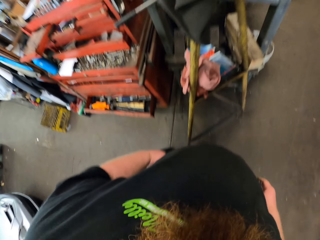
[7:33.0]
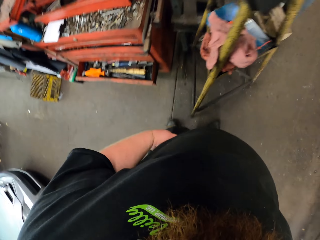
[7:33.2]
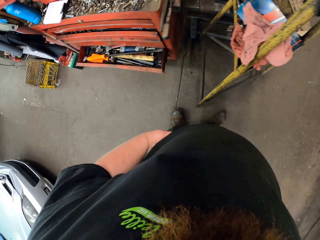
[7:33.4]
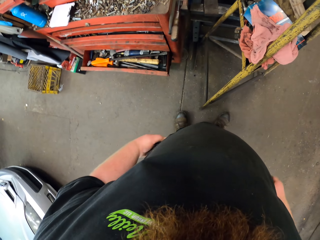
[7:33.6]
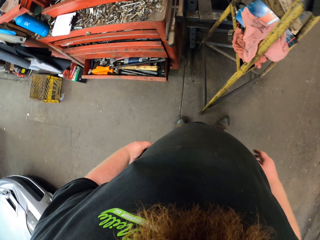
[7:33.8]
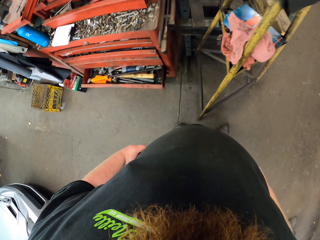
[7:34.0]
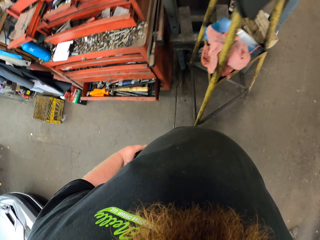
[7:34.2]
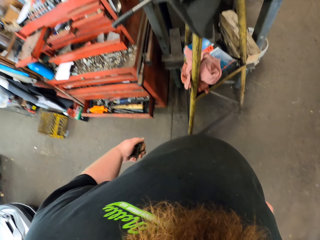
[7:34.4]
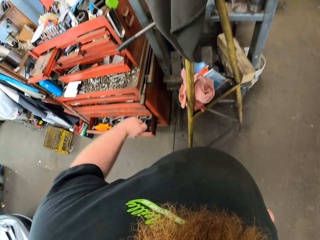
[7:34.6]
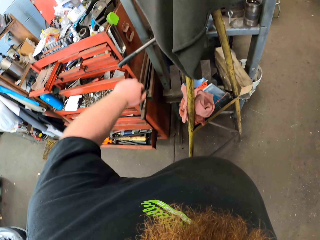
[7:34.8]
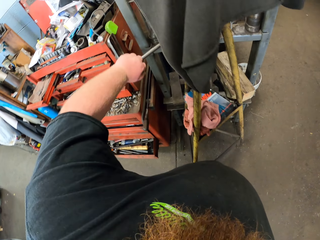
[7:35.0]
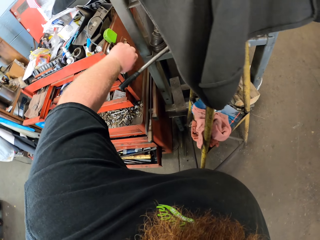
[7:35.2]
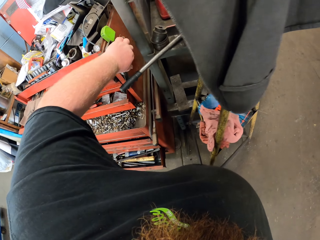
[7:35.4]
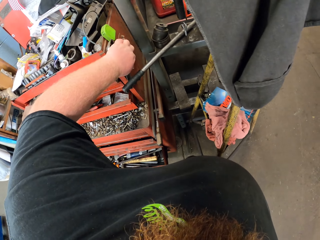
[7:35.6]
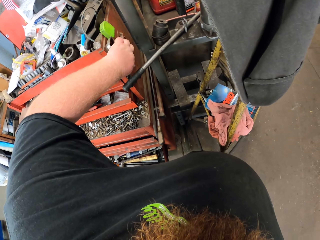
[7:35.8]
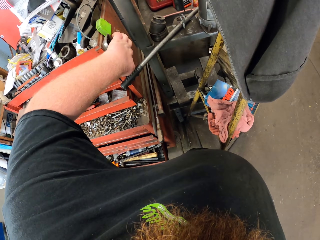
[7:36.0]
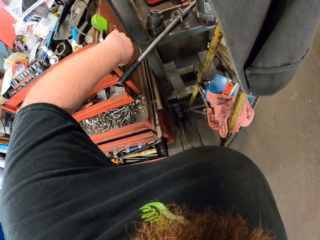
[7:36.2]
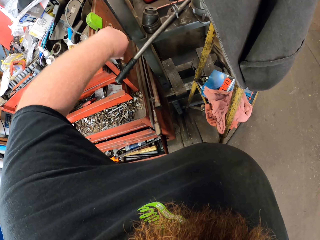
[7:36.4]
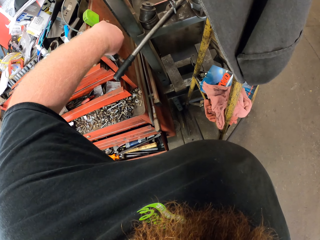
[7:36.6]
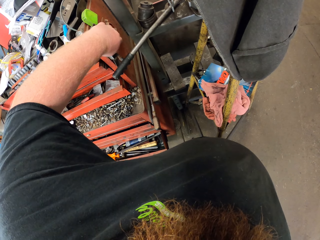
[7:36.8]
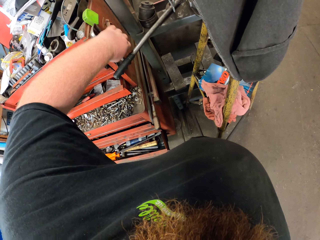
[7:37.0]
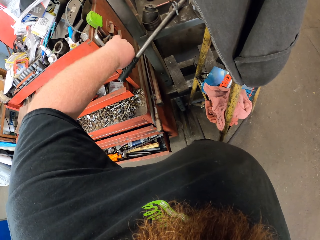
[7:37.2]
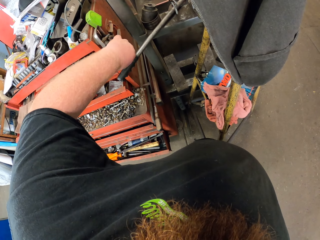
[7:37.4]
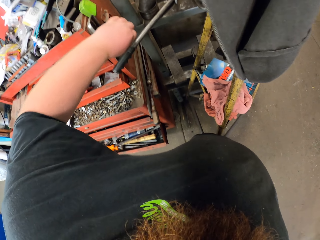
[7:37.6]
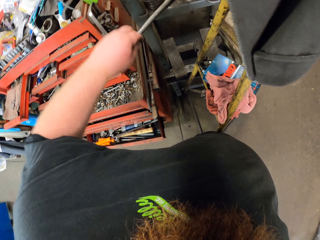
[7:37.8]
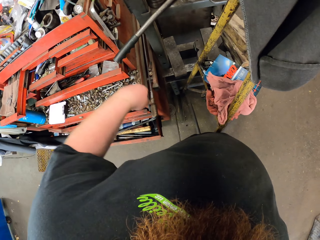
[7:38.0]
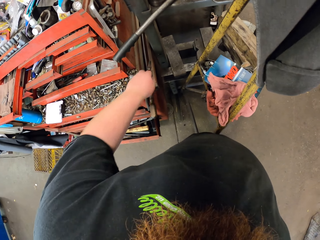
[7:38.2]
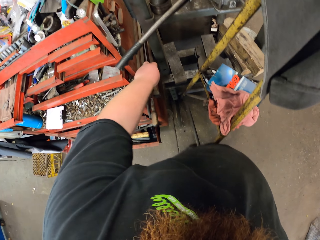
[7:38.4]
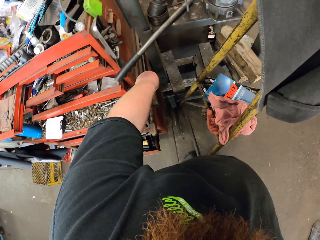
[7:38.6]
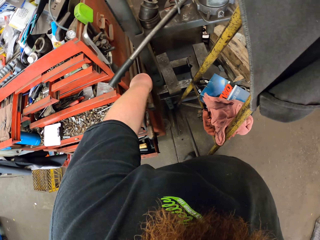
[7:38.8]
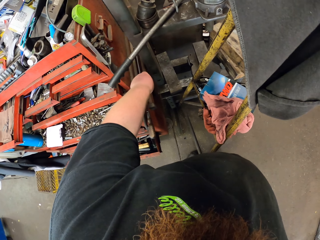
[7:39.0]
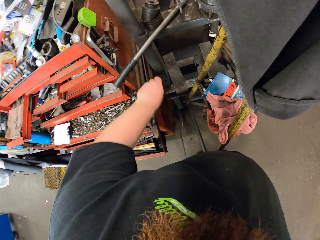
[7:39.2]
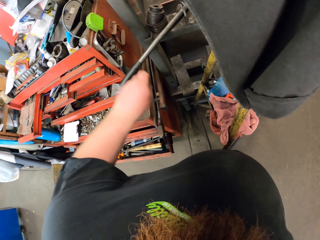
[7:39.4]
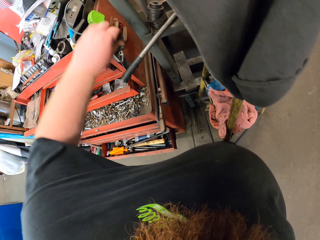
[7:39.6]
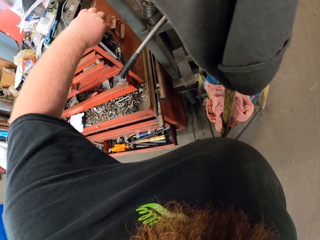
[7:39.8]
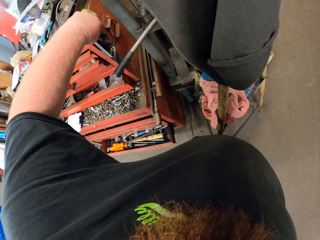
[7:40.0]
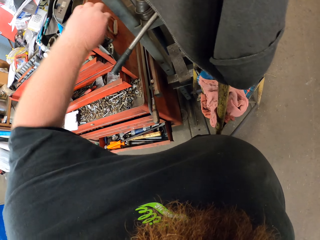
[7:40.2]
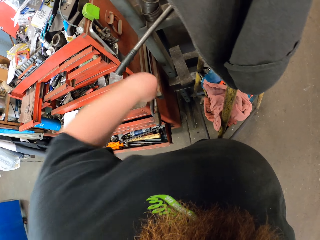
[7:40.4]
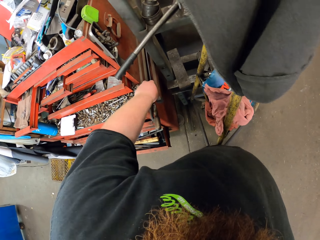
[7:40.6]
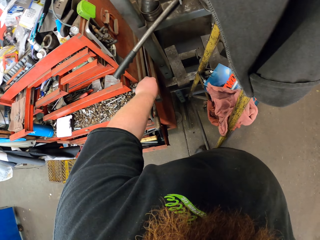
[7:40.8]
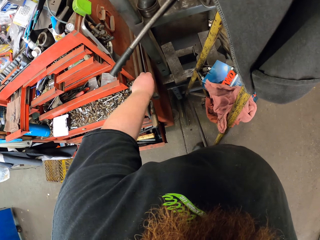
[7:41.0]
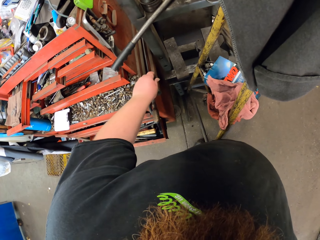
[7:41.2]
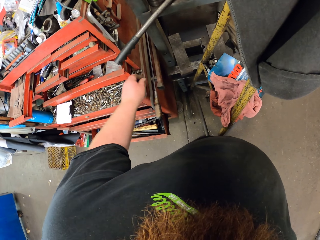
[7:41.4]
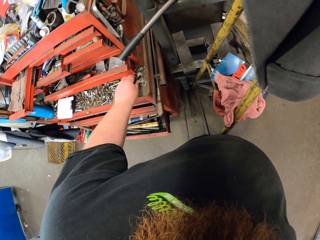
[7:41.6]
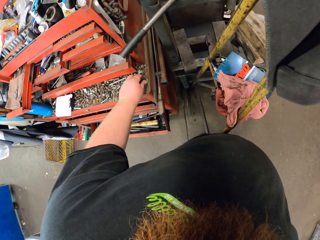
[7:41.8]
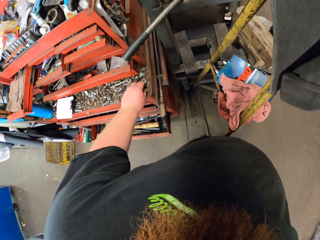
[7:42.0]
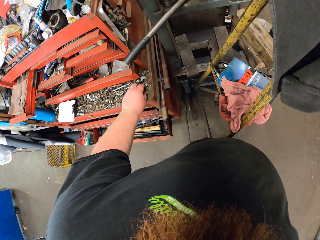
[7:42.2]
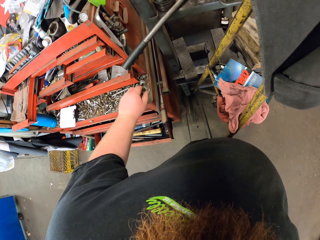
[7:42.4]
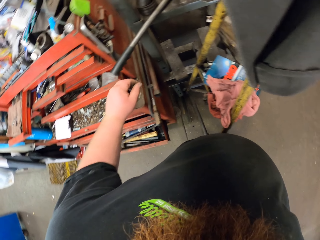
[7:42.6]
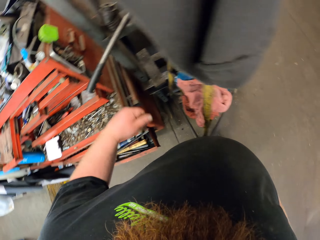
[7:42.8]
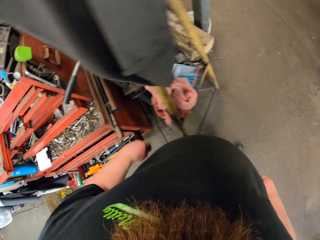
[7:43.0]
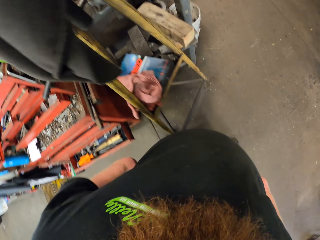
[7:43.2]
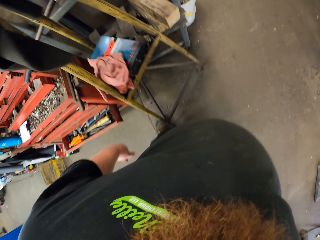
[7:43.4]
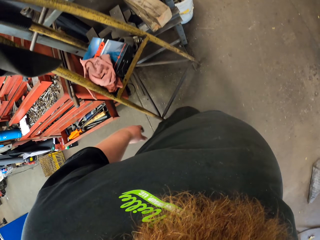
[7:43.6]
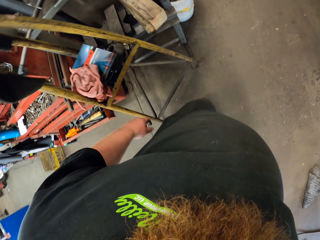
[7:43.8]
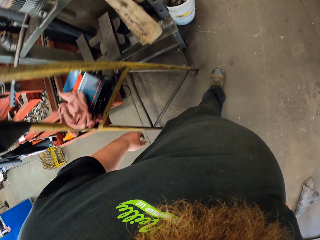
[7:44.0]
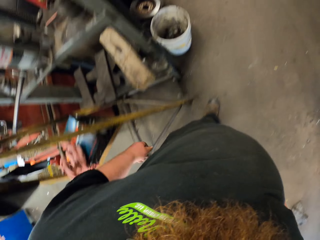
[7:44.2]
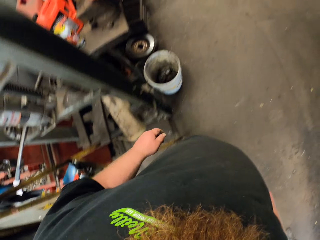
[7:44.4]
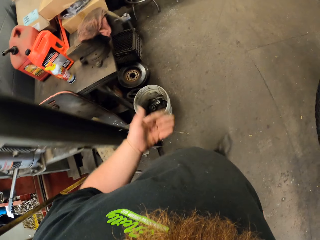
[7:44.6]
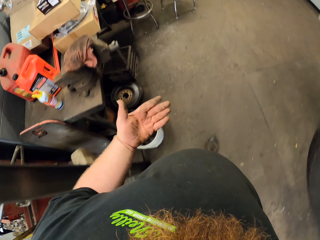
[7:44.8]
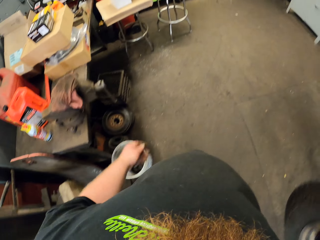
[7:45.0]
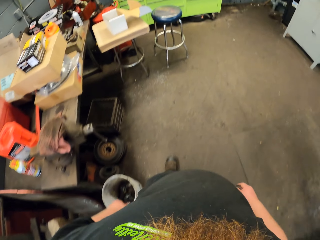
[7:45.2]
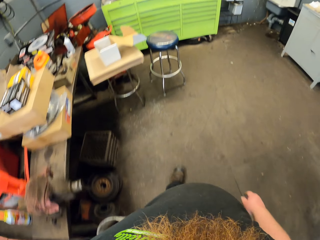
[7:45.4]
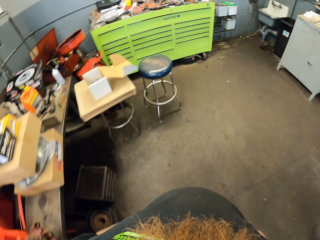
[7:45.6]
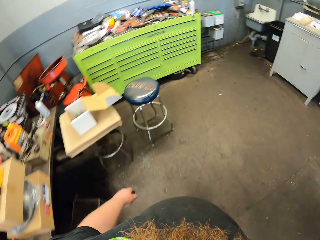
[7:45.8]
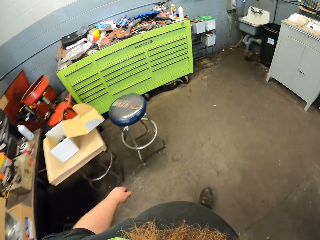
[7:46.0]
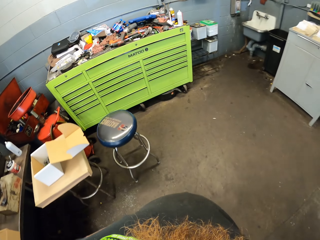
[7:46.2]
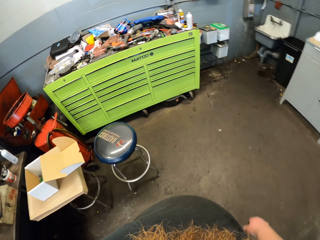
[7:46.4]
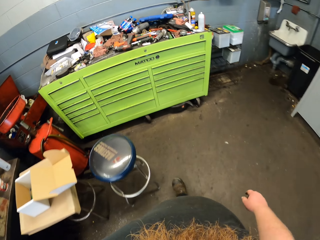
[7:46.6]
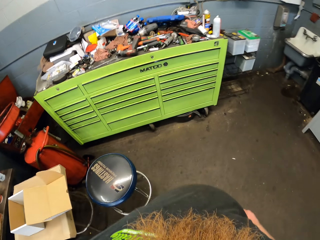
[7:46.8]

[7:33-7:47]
The camera wearer stops walking. He puts the bolts down on the shelf with his left hand. He picks up a bolt with his left hand. He puts the bolts down with his left hand. He picks up a bolt with his left hand. He puts the bolts down with his left hand. He walks. He looks at his left hand and walks.

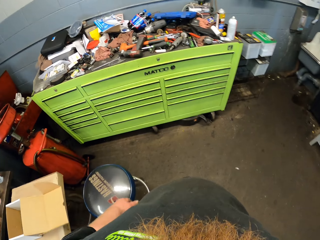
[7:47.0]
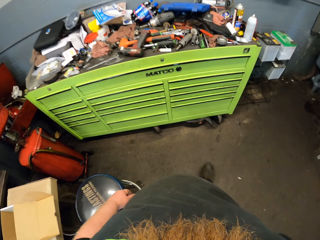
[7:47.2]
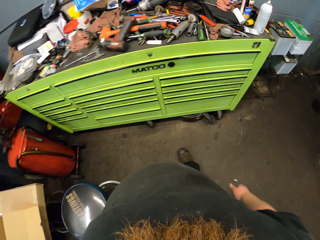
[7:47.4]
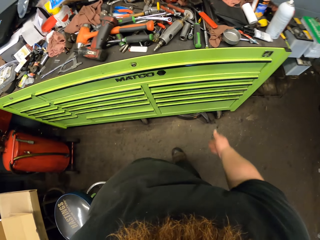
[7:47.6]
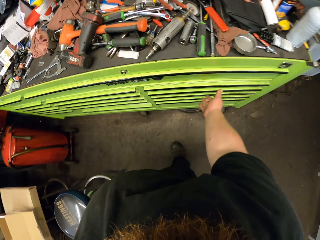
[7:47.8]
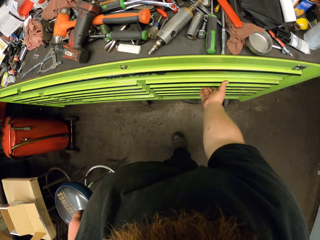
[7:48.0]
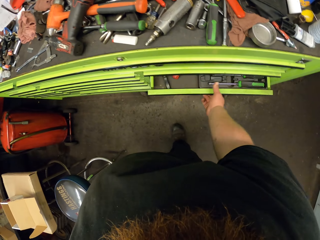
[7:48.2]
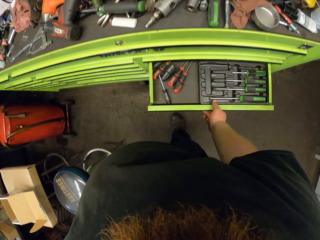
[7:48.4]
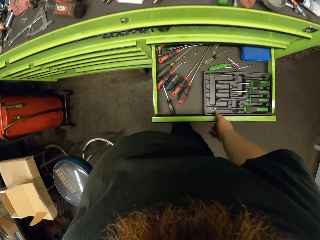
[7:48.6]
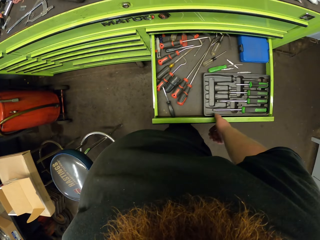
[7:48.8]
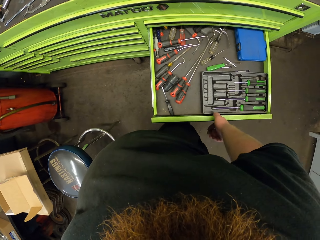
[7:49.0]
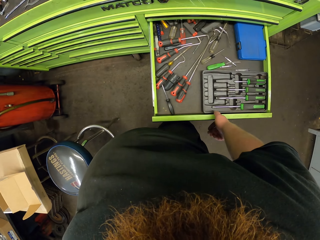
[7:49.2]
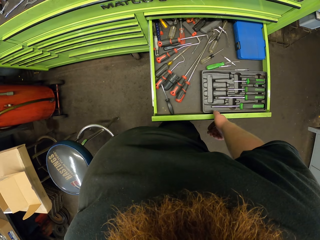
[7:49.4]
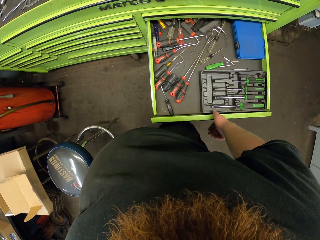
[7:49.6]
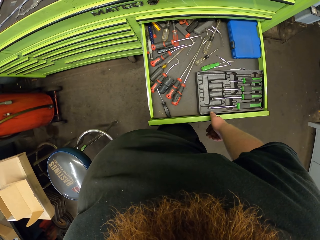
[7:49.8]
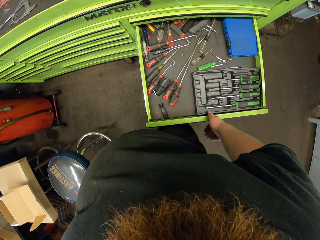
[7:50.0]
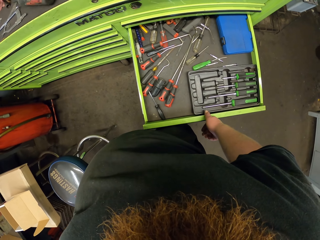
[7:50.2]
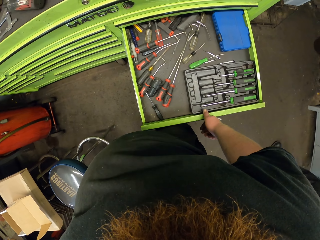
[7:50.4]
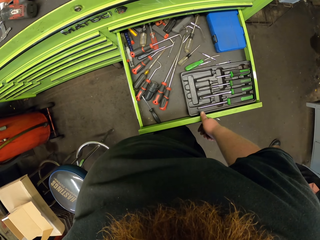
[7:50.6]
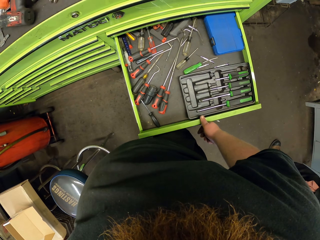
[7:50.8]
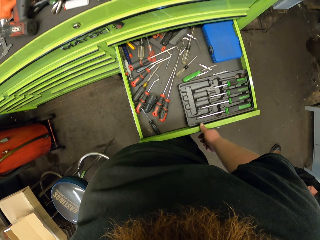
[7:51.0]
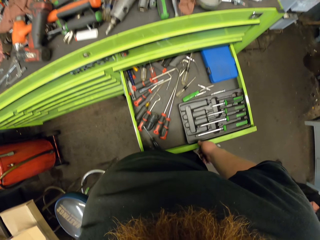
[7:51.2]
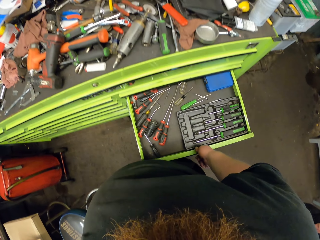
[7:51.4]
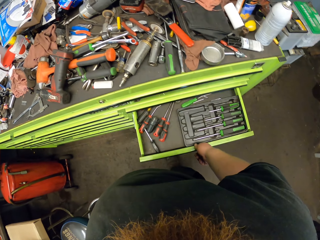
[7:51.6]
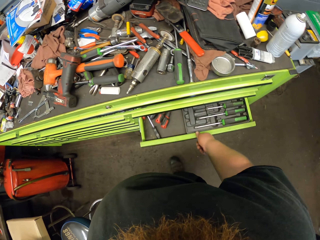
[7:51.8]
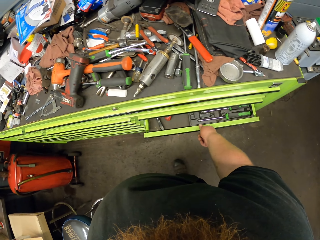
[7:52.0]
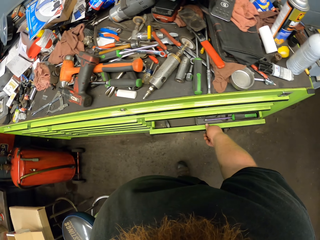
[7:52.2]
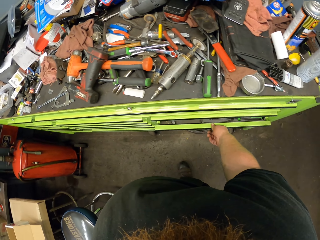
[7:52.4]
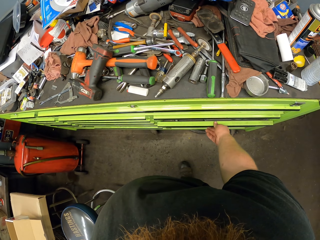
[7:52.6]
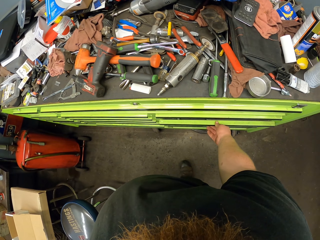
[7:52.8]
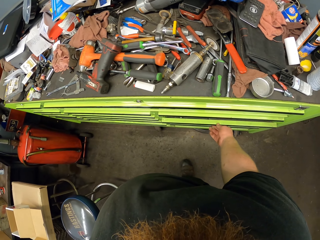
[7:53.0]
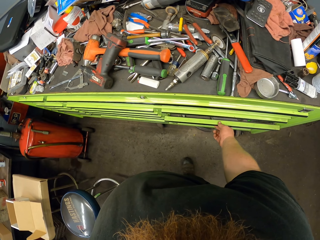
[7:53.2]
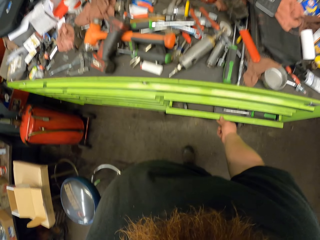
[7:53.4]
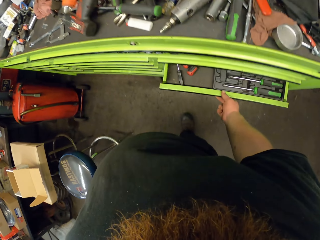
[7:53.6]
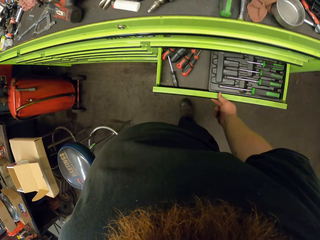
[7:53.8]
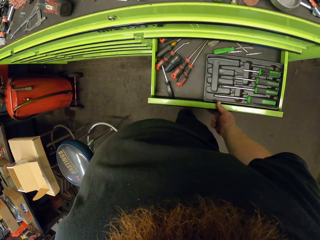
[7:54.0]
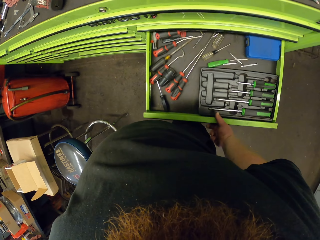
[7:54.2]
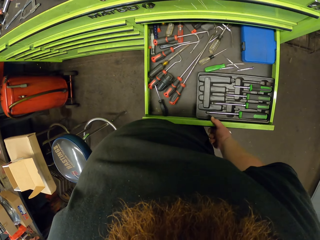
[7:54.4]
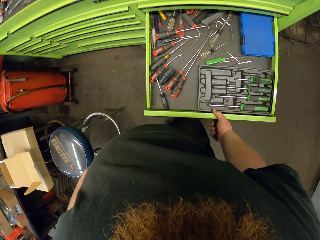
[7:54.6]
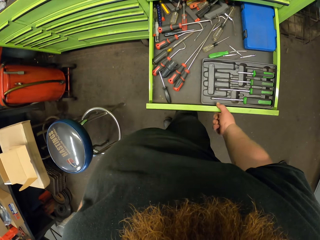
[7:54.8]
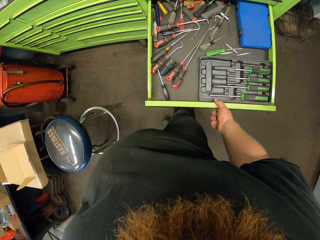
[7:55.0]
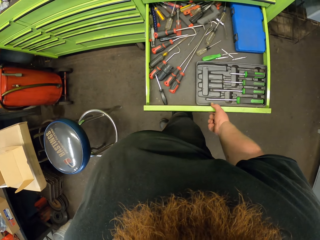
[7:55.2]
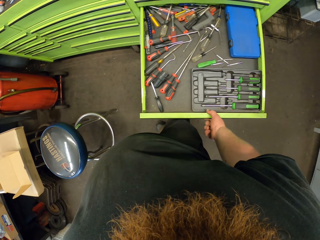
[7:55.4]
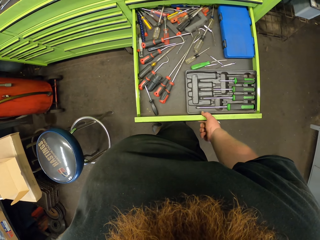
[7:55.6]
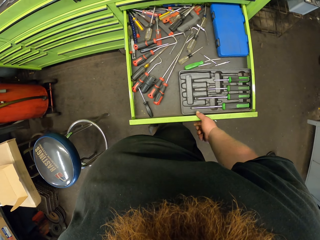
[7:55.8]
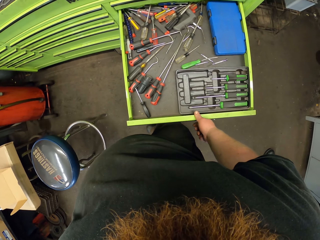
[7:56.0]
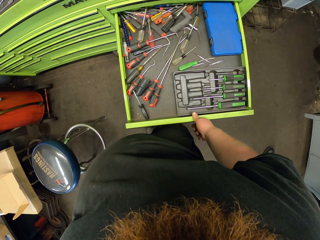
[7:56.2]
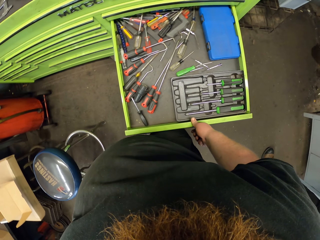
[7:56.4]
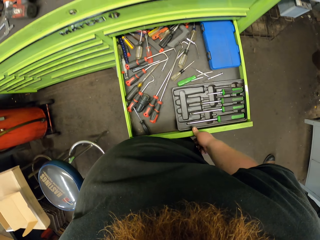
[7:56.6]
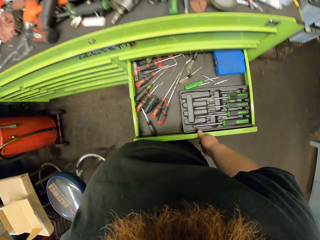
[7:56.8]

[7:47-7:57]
The camera wearer opens the drawer with his right hand. He looks in the drawer. He closes the drawer with his right hand. He opens the drawer with his right hand. He looks in the drawer.
